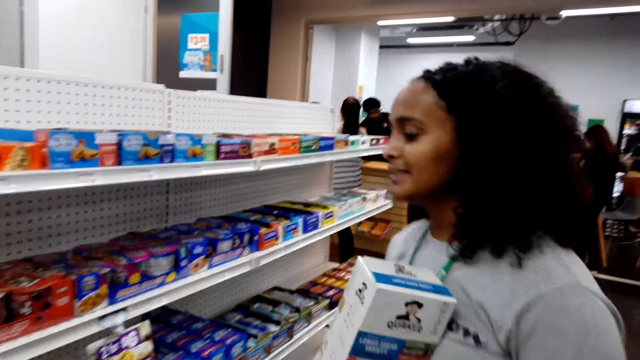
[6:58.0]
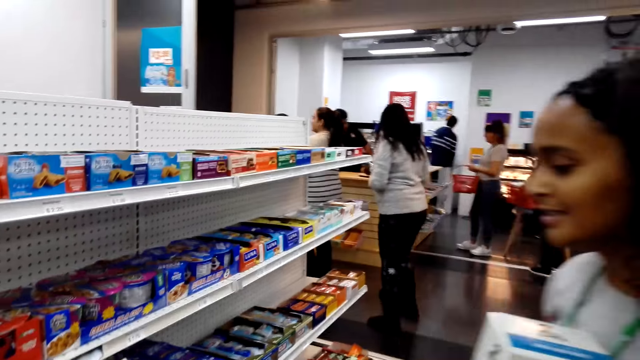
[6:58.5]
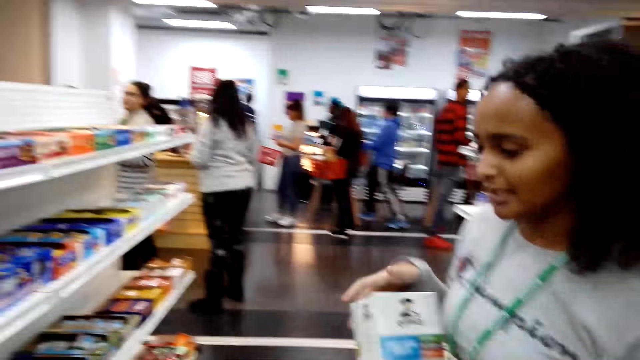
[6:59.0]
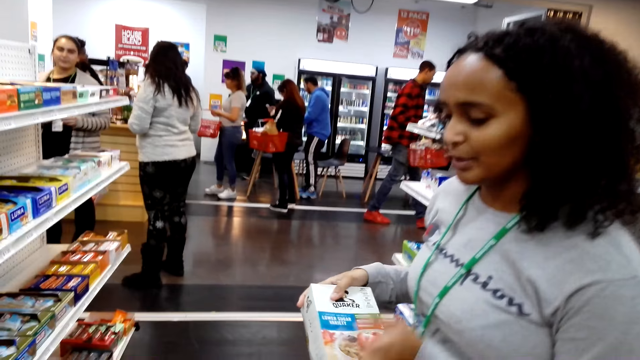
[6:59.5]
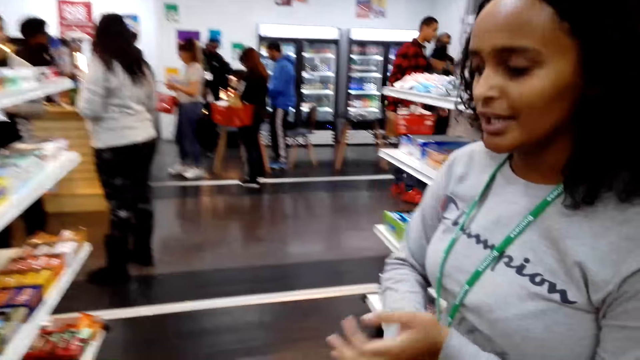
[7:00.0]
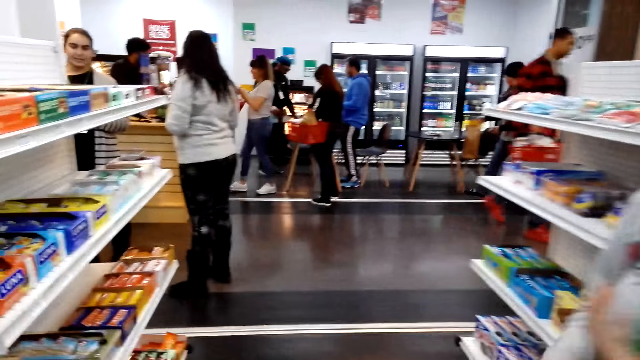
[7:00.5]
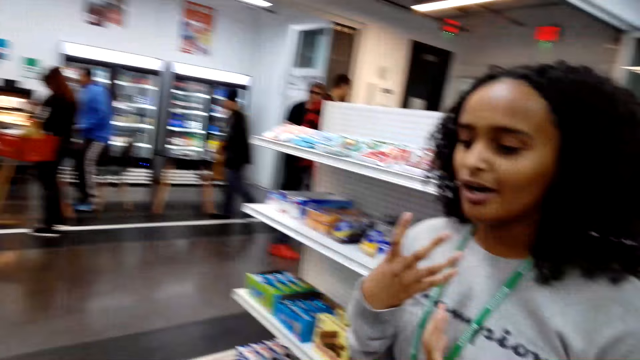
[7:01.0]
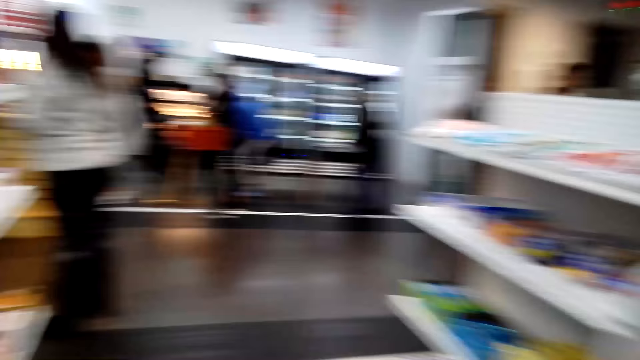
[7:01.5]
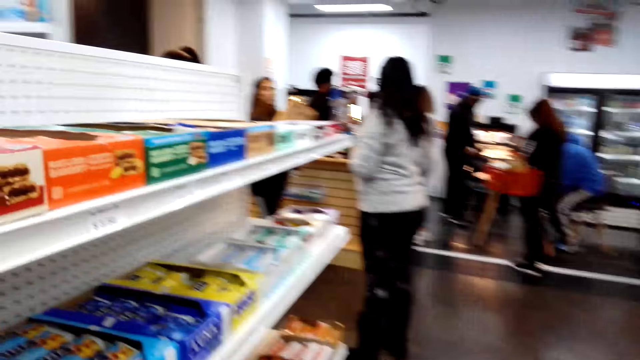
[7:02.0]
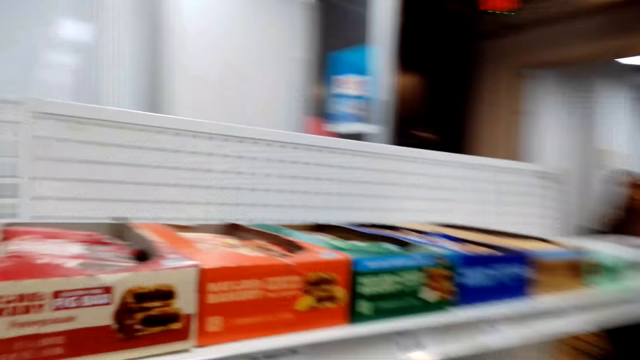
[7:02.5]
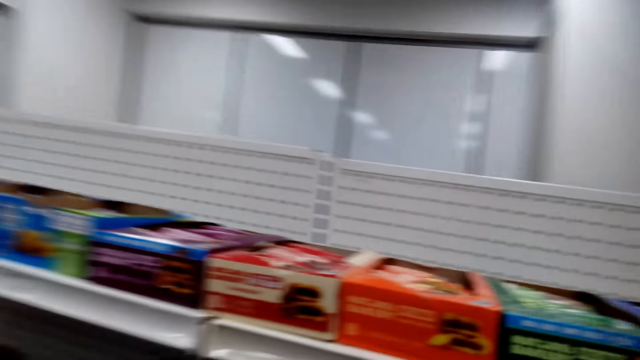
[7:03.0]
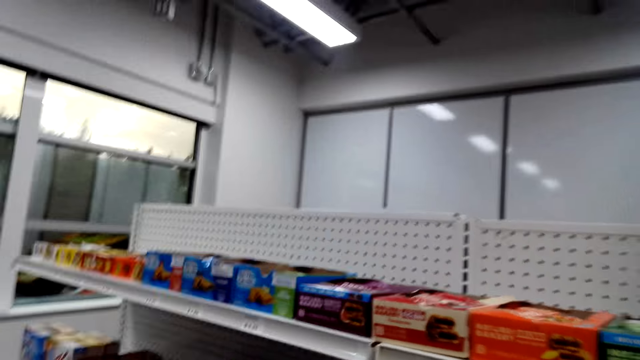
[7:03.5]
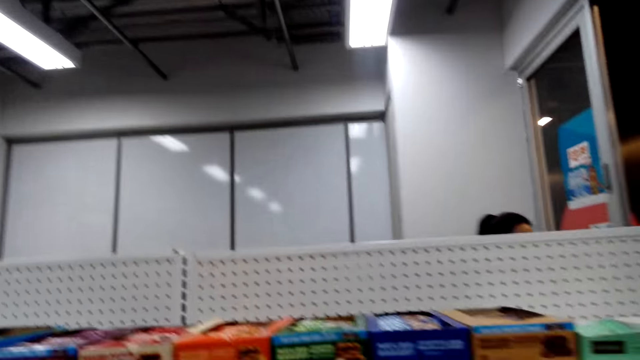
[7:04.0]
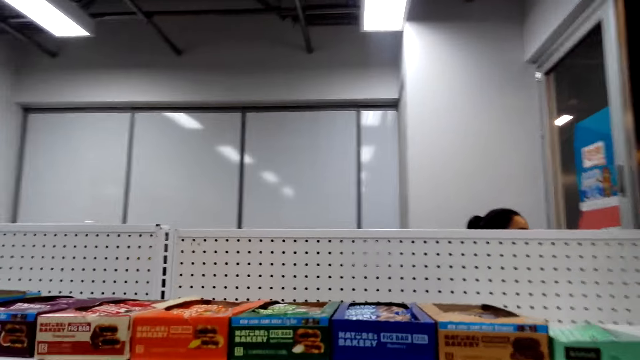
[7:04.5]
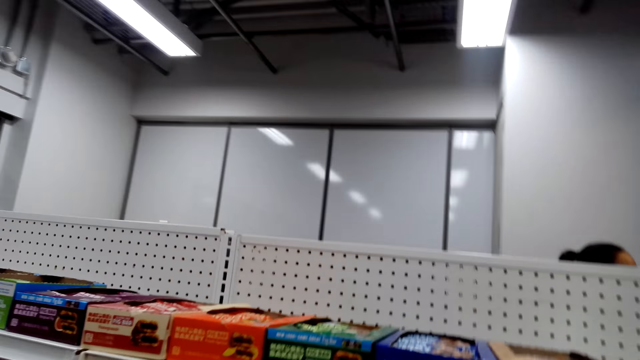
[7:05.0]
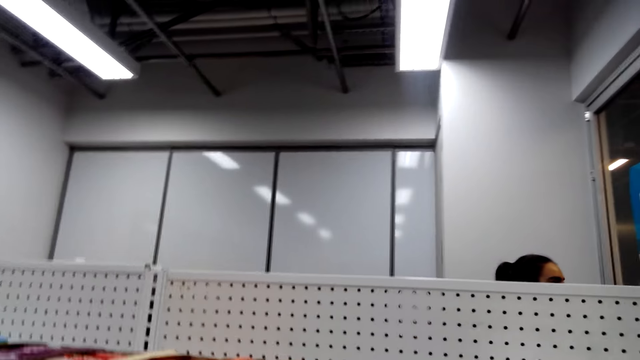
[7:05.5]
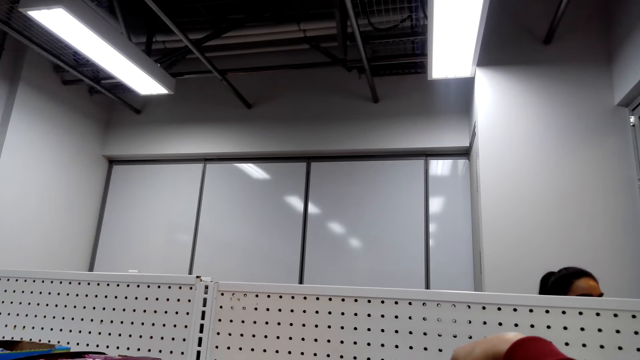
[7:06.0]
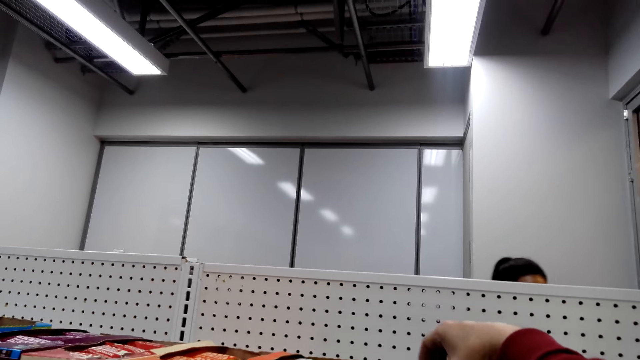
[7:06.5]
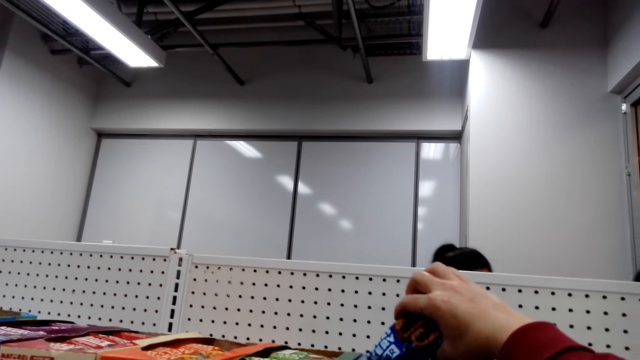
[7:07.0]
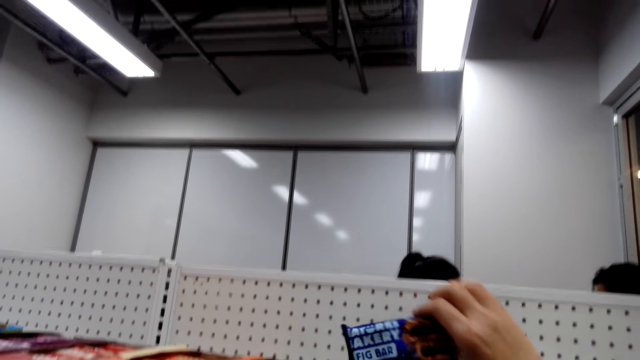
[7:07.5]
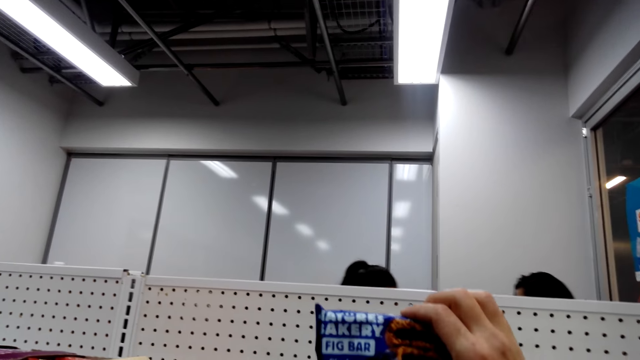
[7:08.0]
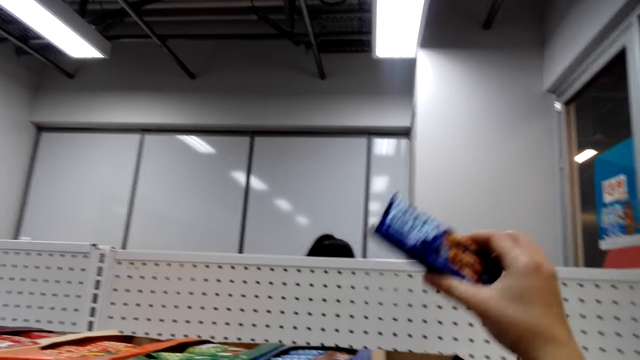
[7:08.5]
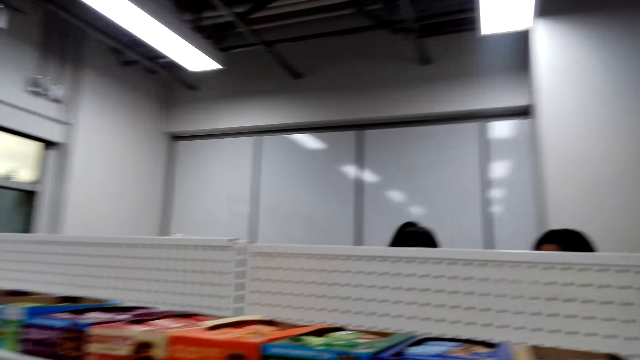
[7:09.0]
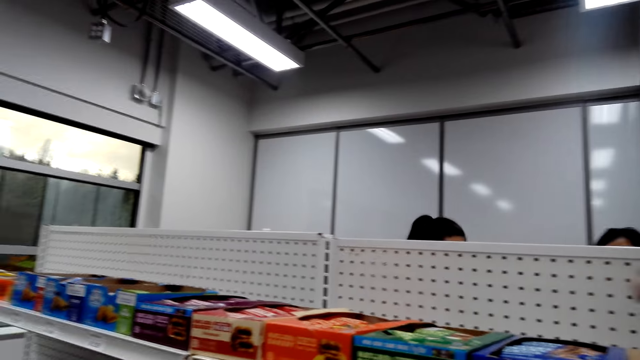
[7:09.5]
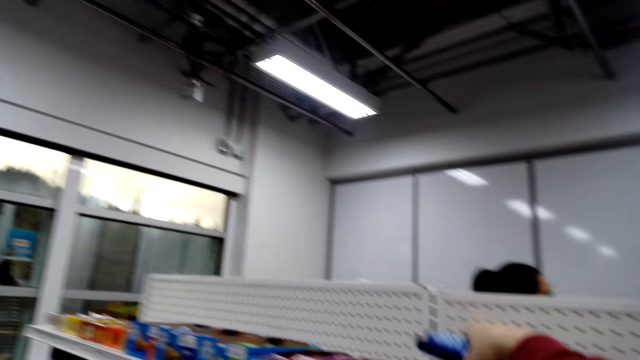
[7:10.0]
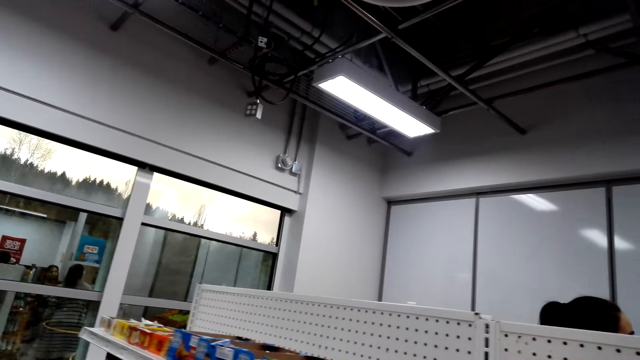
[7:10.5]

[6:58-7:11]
A lady dialogues with the camera wearer. The camera wearer looks around. The lady moves hands. The camera wearer walks around. They pick a chocolate bar from the shelf. The lady dialogues with the camera wearer.

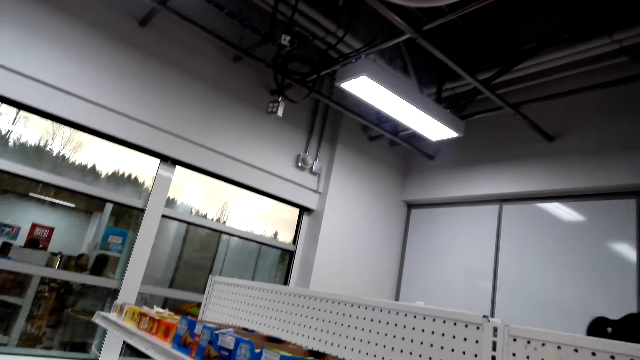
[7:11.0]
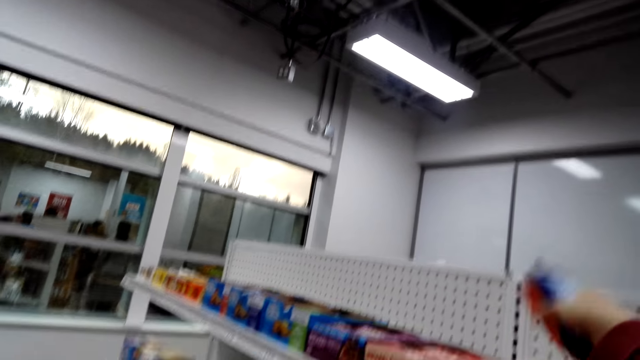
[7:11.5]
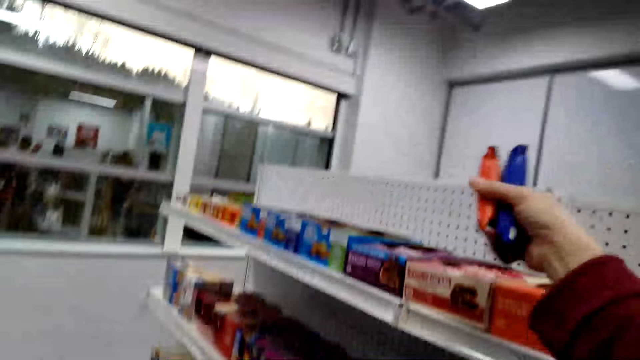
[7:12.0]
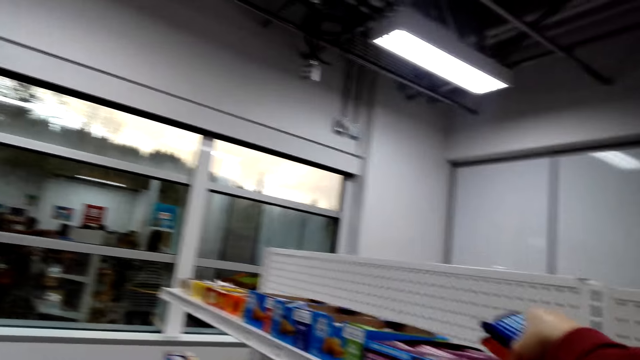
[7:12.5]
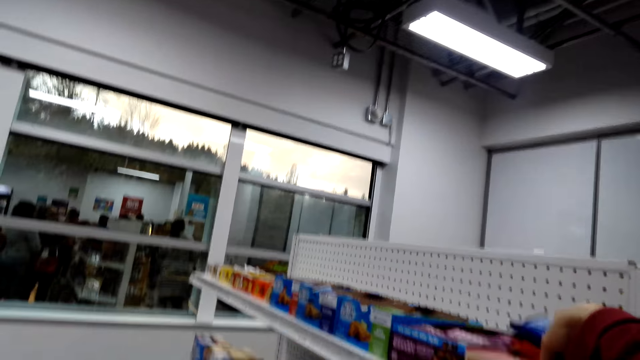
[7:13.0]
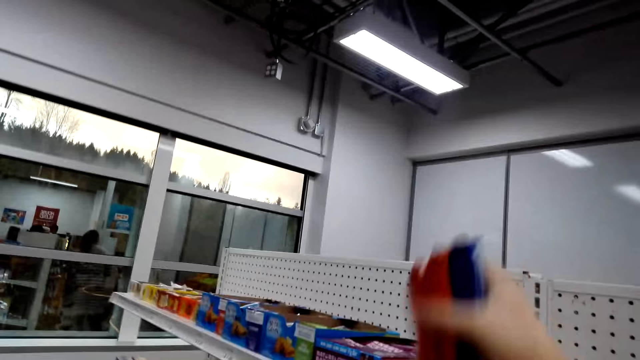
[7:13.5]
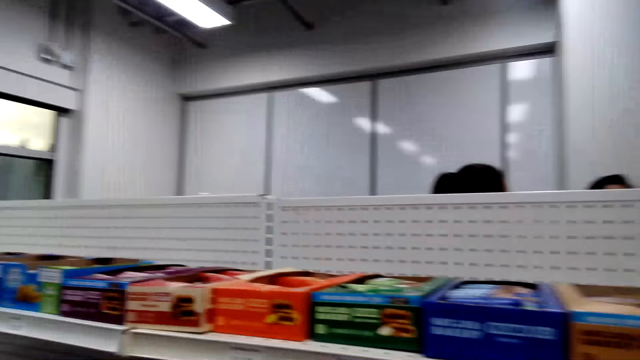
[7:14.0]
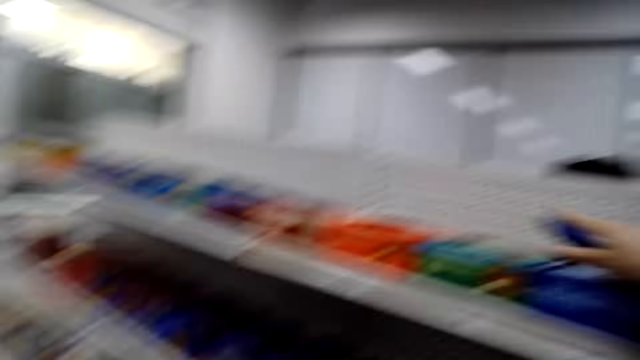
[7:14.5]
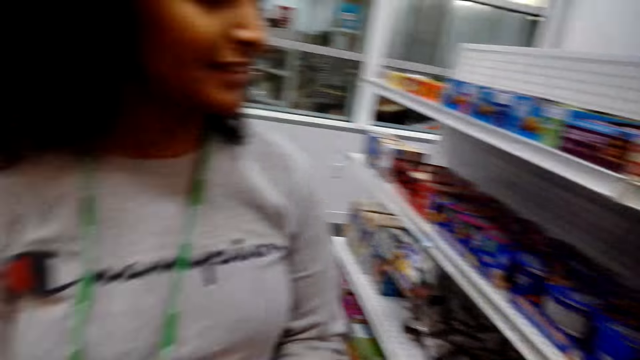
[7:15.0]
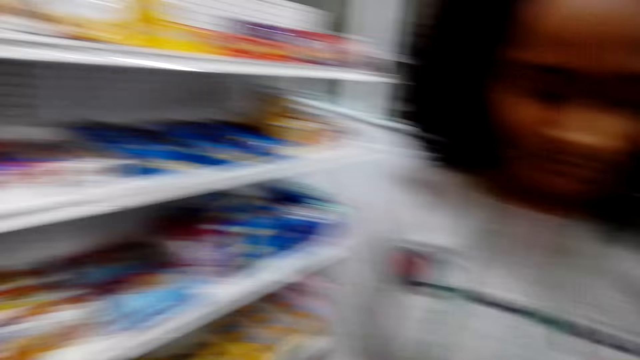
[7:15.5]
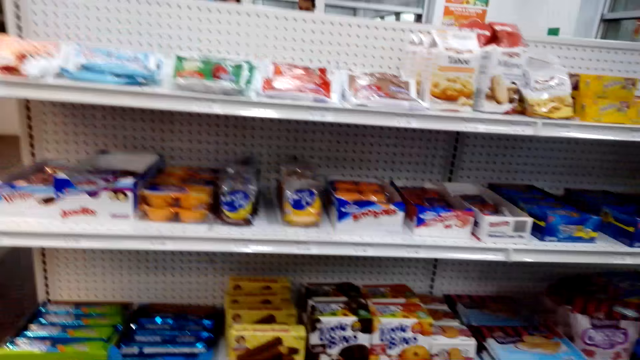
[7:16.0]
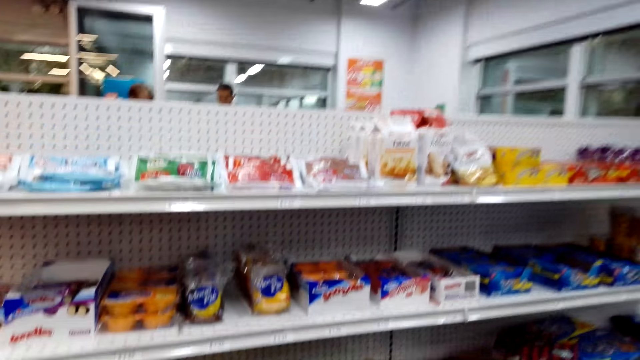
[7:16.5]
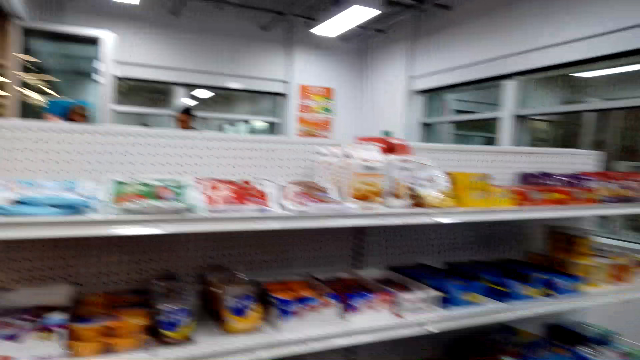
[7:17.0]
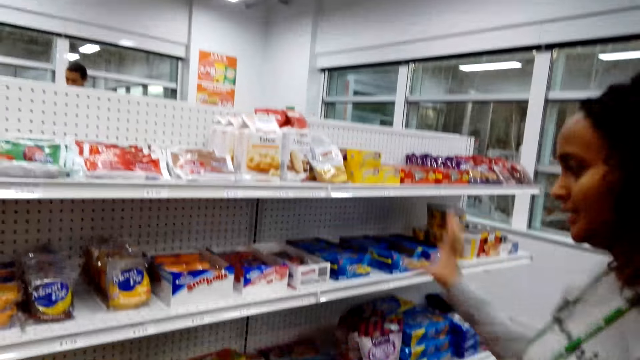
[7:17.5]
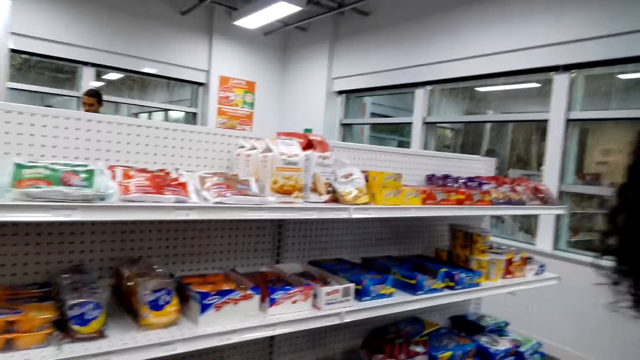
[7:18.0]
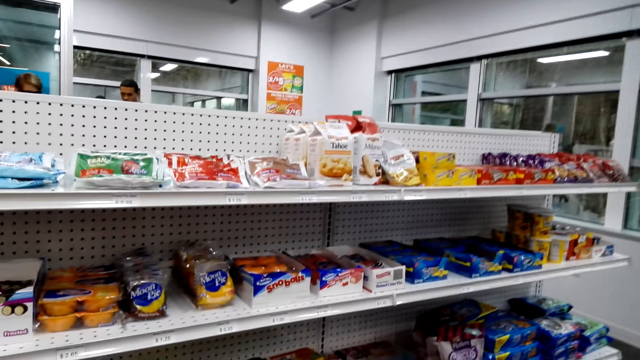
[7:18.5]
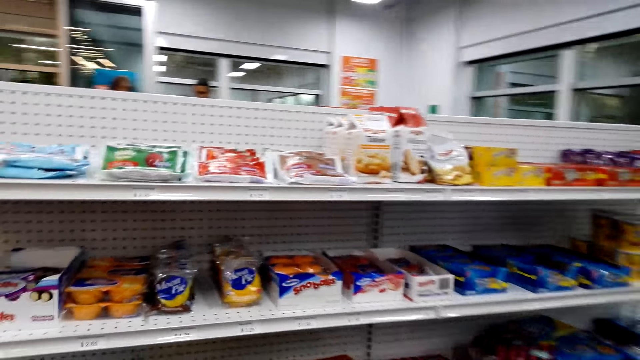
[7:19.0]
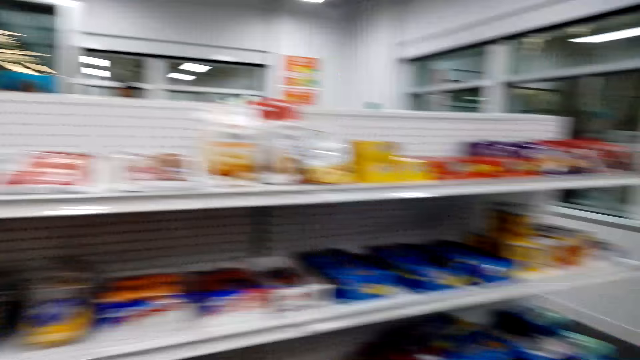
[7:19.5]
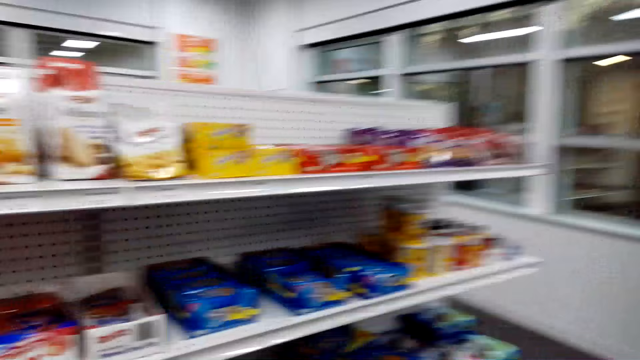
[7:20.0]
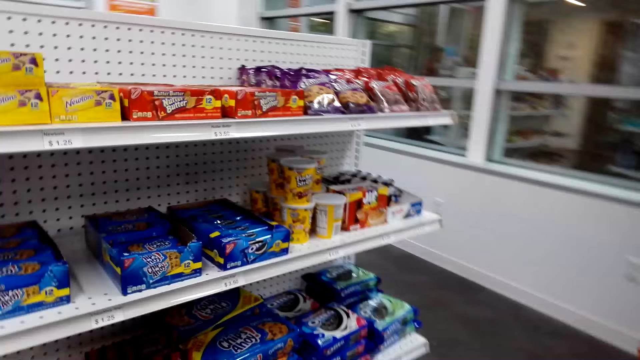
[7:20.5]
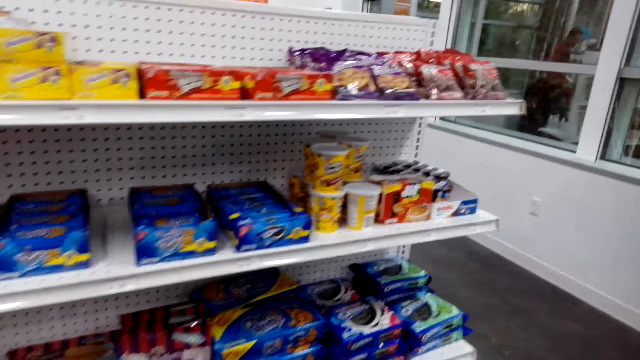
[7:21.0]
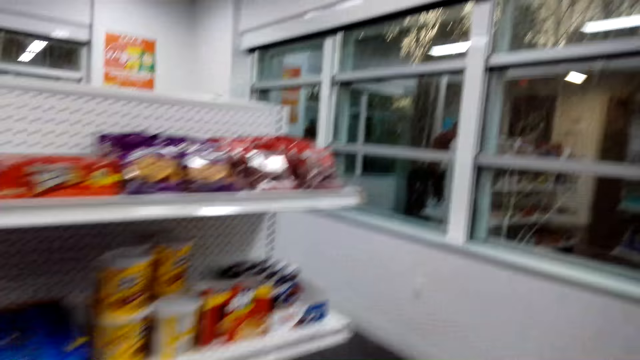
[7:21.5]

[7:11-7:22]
The camera wearer picks something. A lady dialogues with the camera wearer. The camera wearer picks something. The lady dialogues with the camera wearer. The camera wearer looks around. The lady dialogues with the camera wearer. The lady dialogues with the camera wearer and moves hand. The camera wearer looks around. They walk around. The lady dialogues with the camera wearer.
